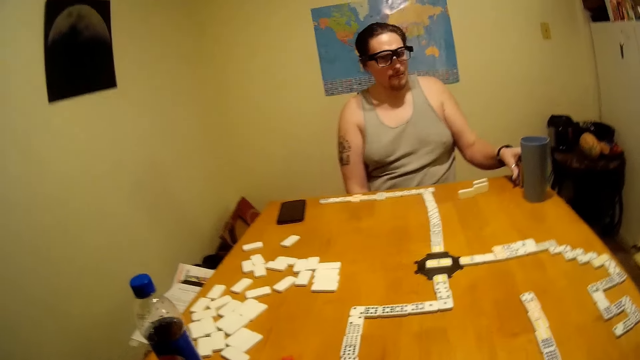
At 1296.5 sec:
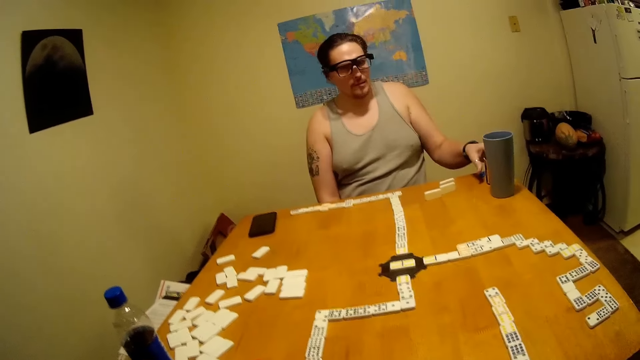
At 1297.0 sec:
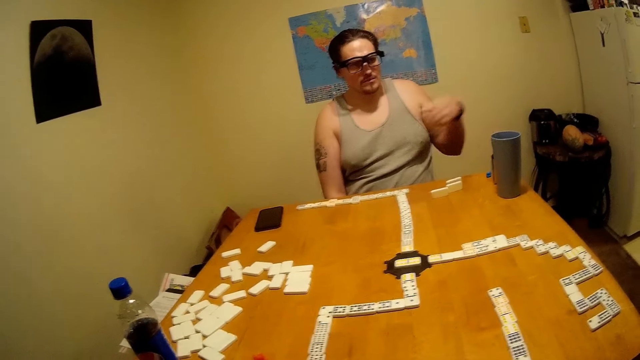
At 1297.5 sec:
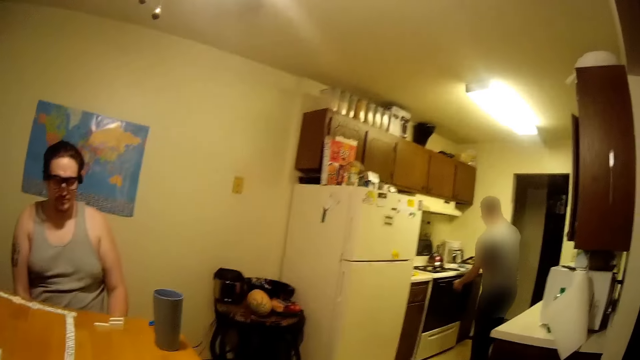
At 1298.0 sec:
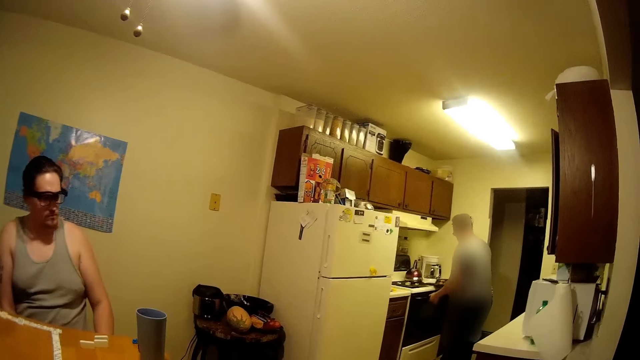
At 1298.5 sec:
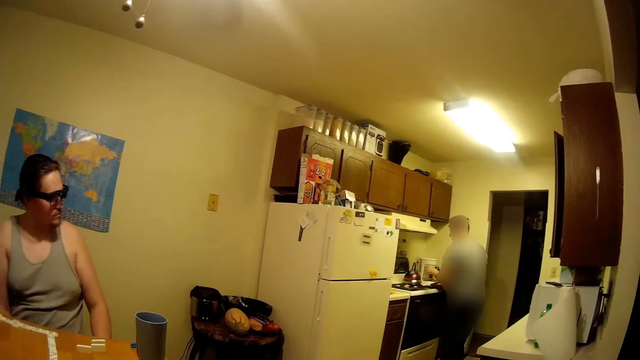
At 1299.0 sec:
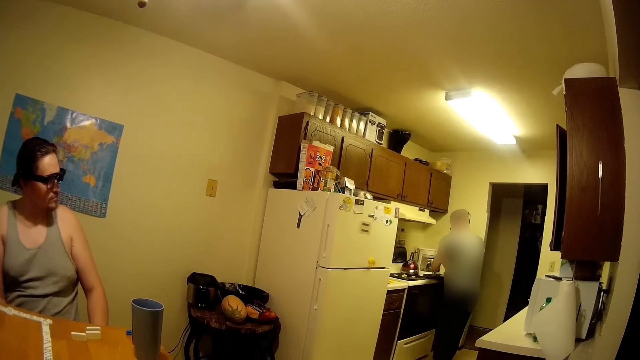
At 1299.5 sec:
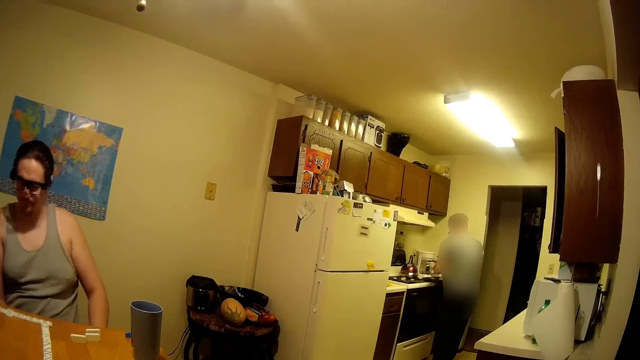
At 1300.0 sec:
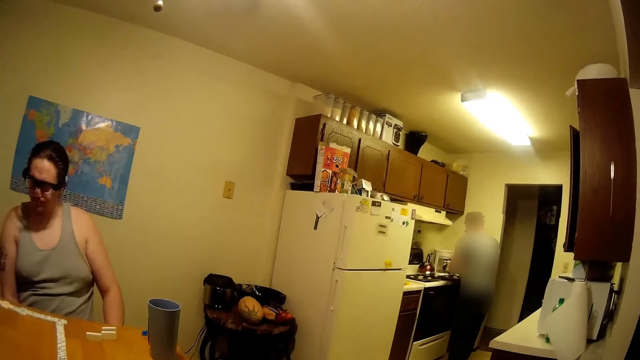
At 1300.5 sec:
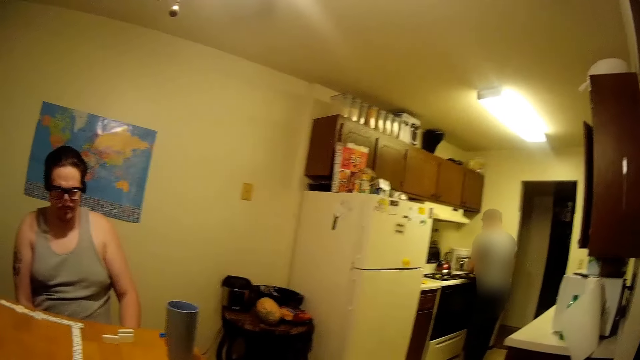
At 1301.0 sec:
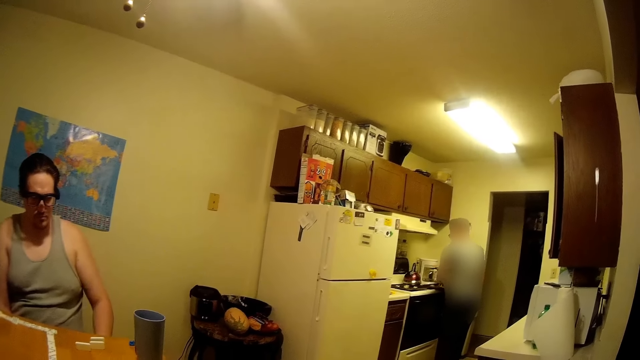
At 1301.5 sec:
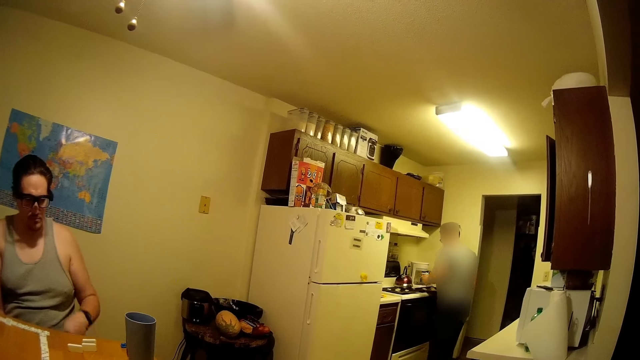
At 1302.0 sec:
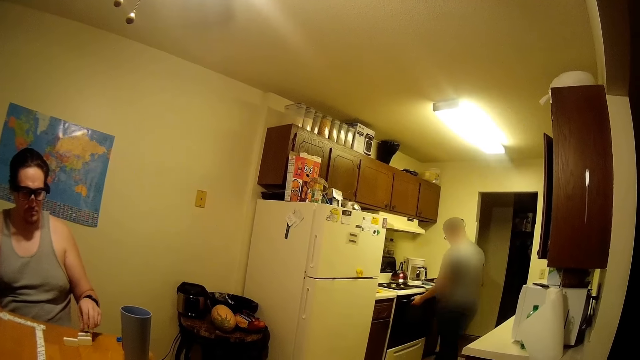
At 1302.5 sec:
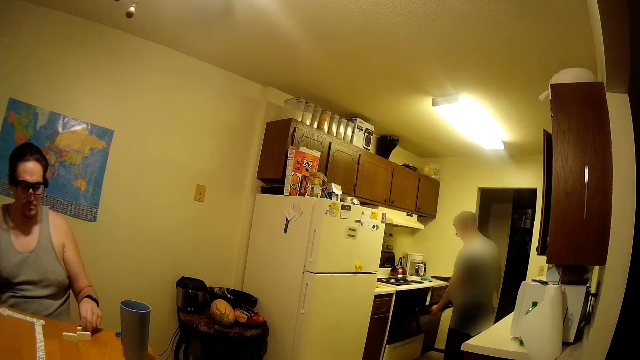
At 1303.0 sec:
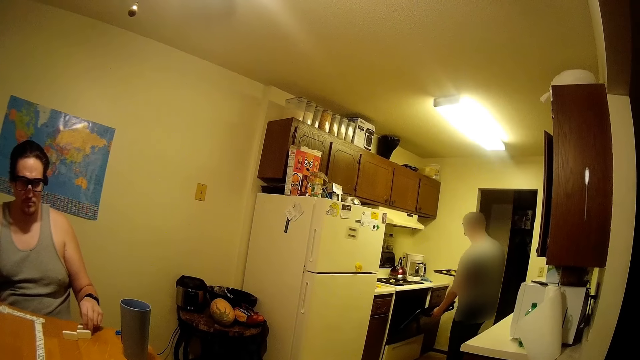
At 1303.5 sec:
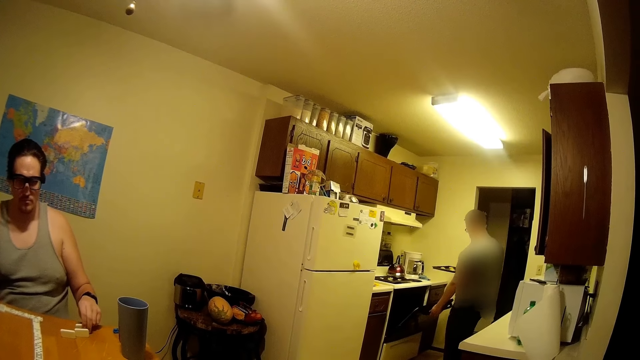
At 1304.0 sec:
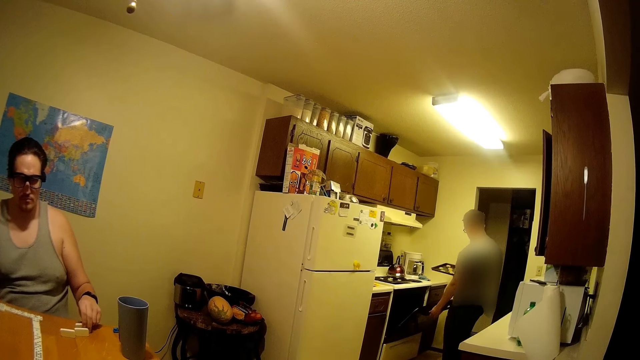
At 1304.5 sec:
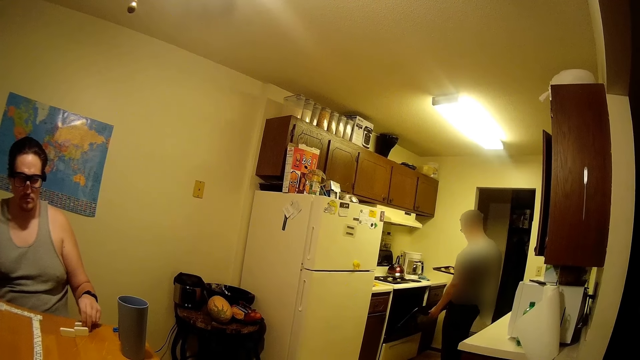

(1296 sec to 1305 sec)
A person talks.

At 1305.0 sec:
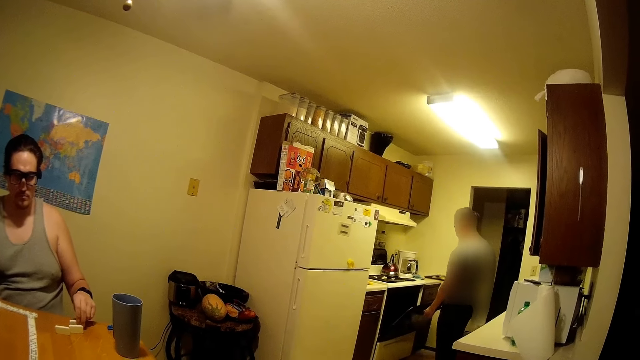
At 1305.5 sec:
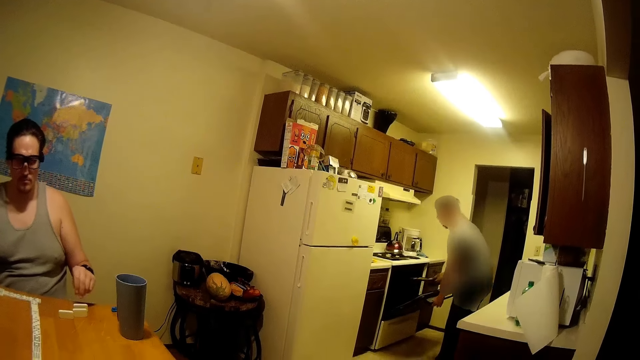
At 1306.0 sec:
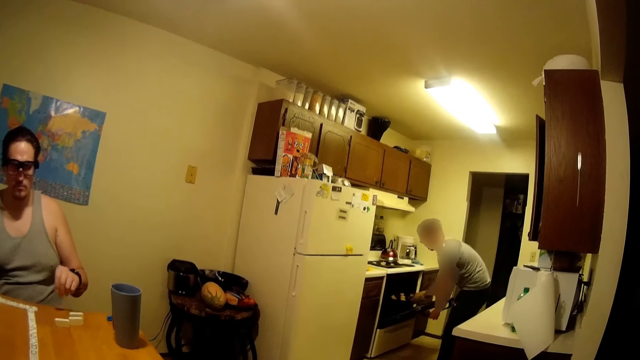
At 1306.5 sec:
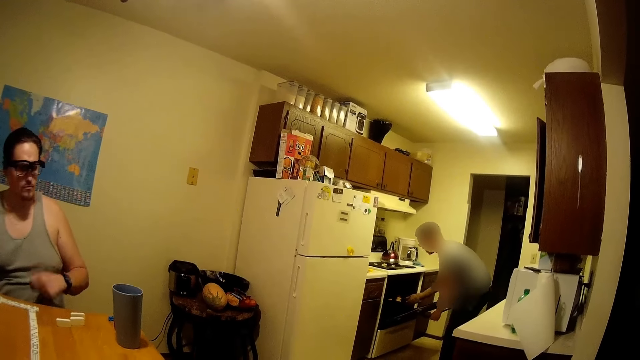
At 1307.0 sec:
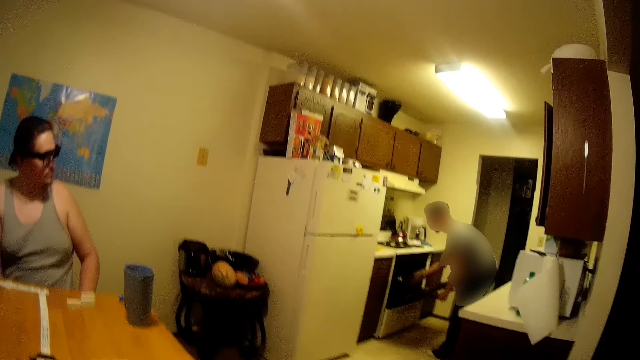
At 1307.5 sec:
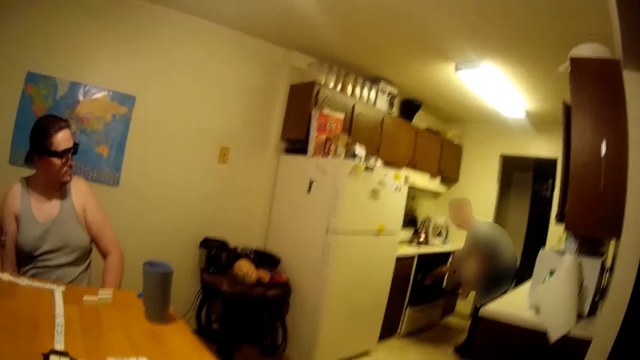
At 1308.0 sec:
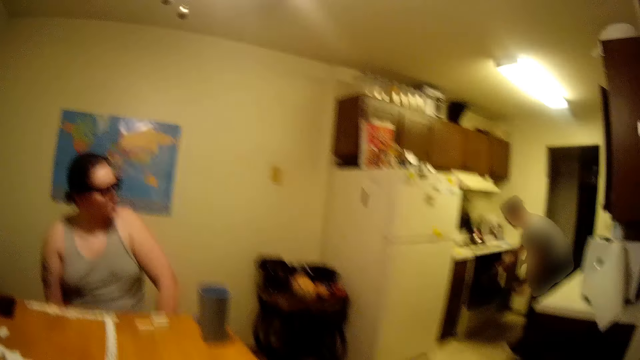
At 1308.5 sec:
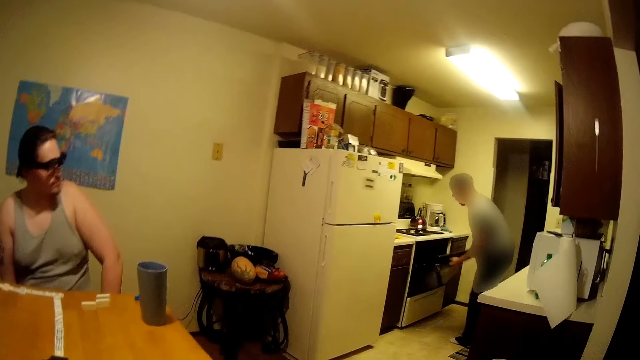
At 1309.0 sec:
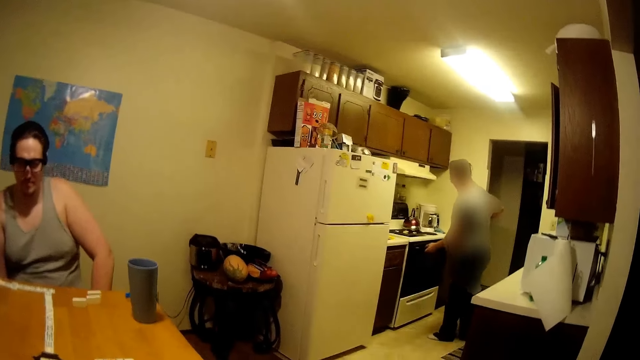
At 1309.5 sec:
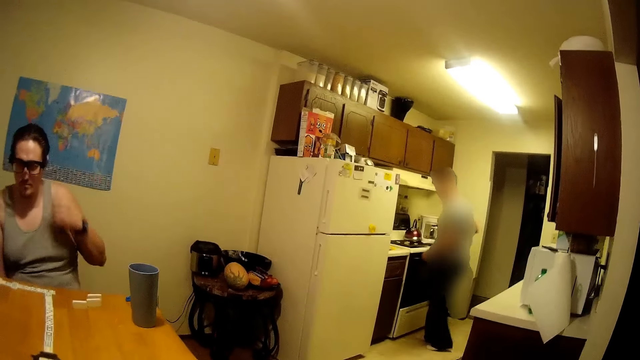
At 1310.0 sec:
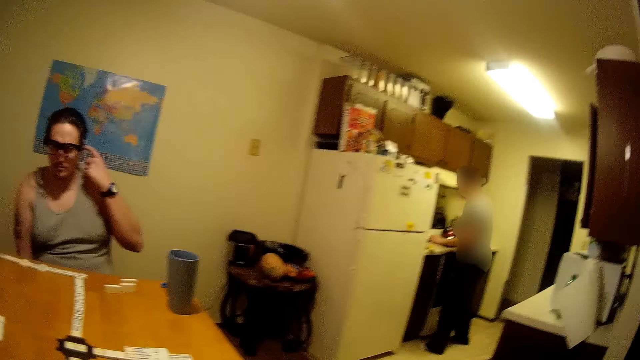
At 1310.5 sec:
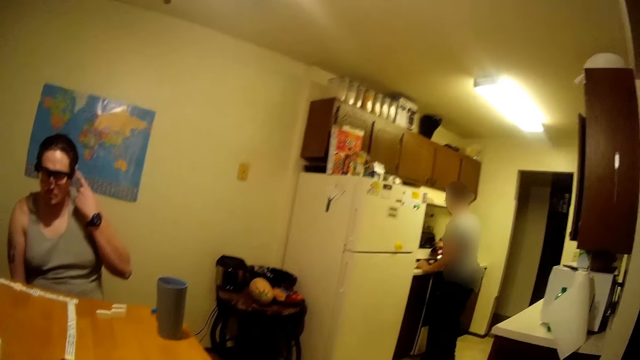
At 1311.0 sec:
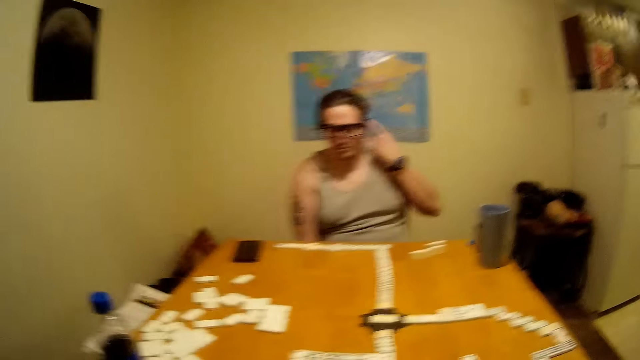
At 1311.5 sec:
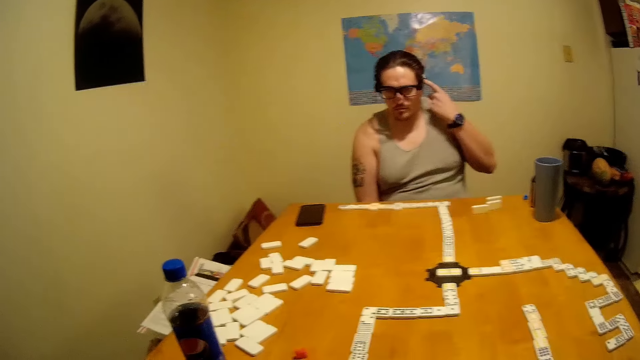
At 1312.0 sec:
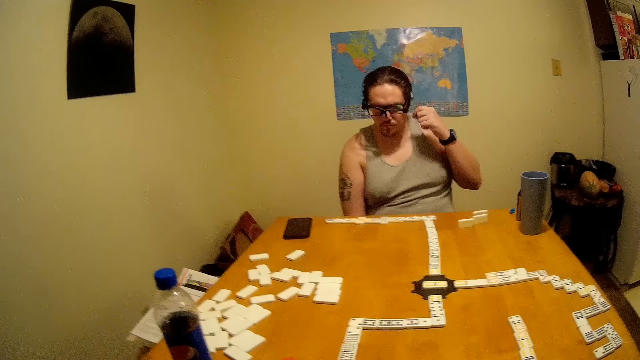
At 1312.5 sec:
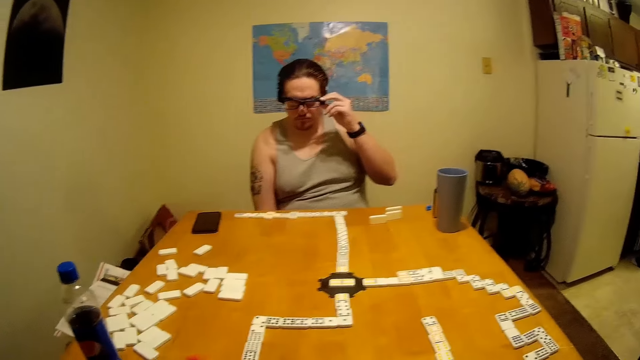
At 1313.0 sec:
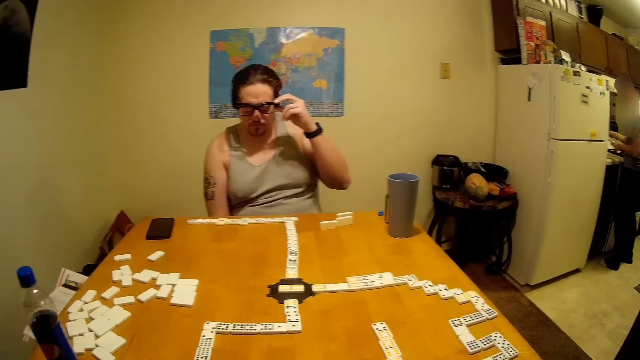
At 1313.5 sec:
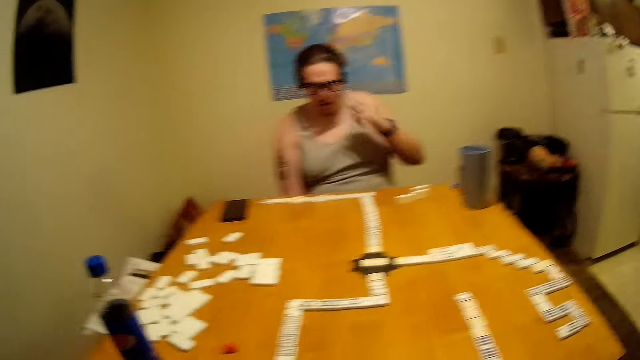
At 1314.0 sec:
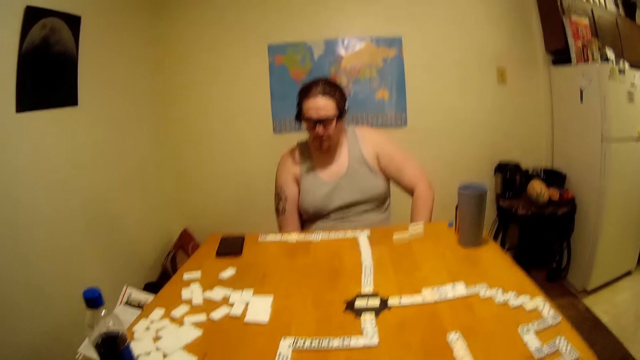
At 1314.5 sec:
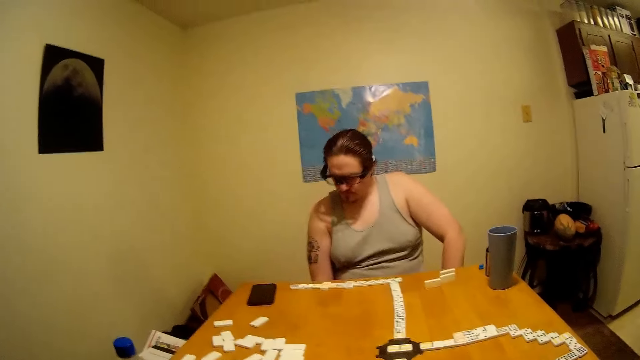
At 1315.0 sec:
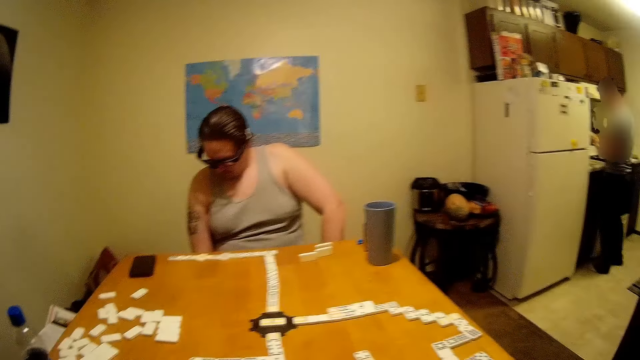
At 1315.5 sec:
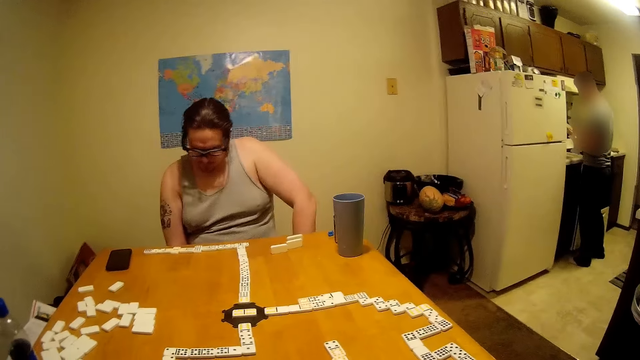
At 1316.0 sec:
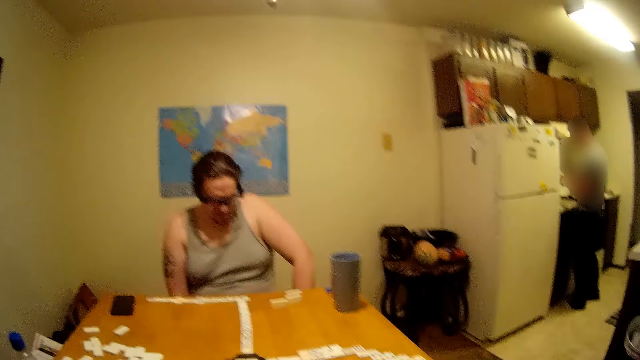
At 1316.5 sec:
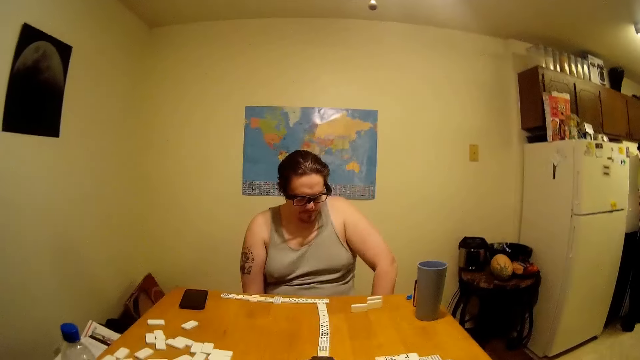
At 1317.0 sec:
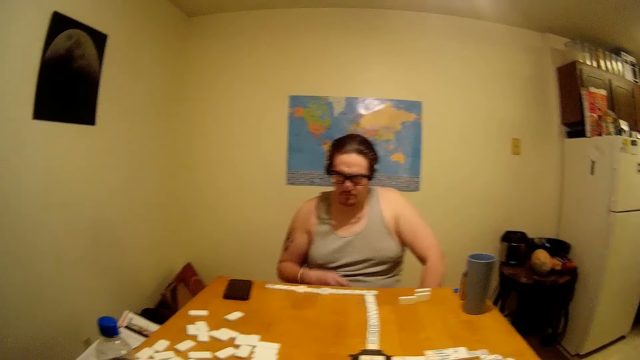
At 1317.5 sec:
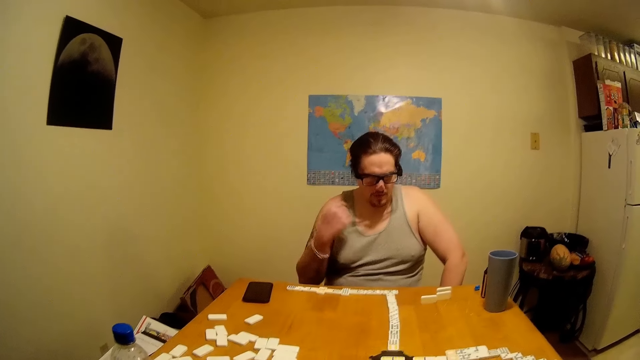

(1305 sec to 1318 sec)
The camera wearer talks. A person talks. Another person touches his ear and adjusts his eyeglasses. A third person talks.
